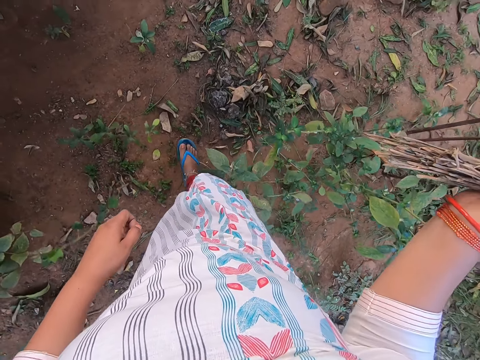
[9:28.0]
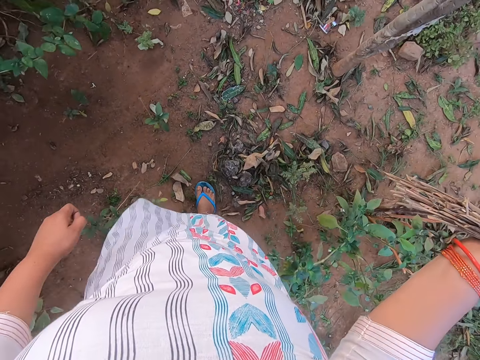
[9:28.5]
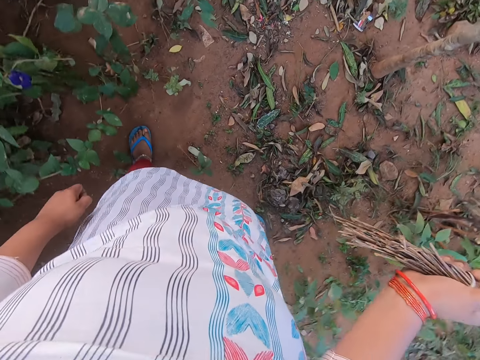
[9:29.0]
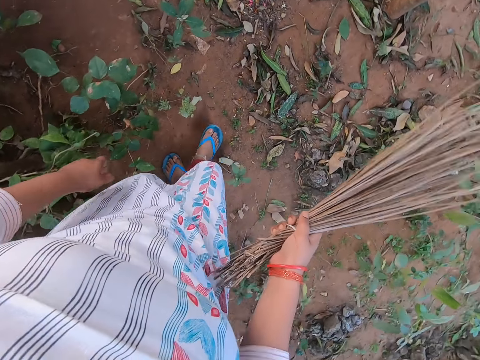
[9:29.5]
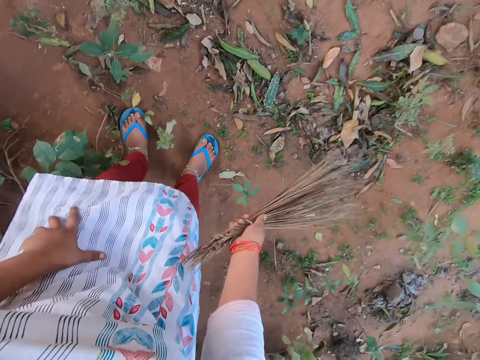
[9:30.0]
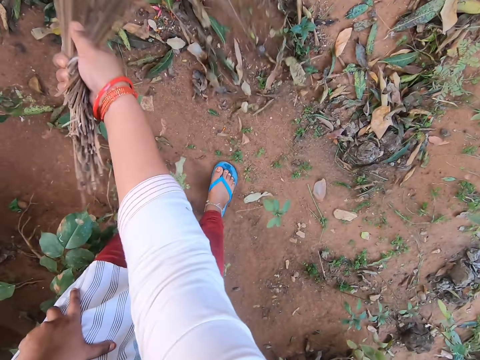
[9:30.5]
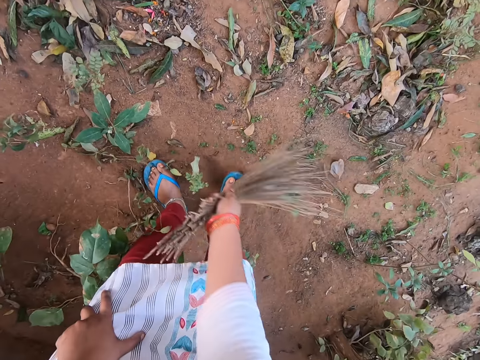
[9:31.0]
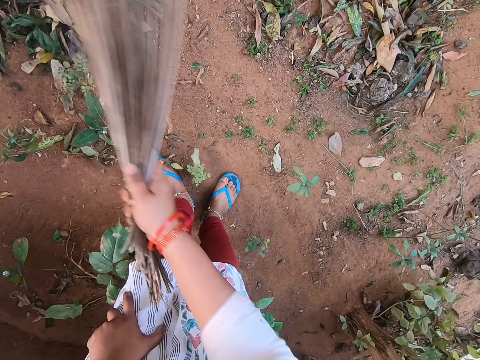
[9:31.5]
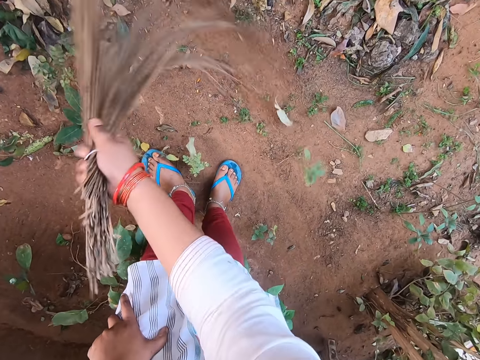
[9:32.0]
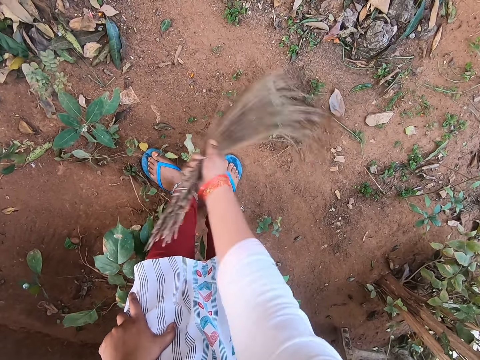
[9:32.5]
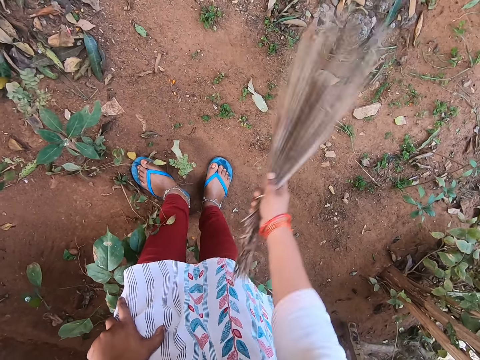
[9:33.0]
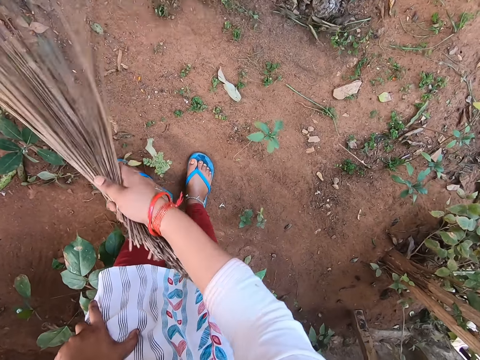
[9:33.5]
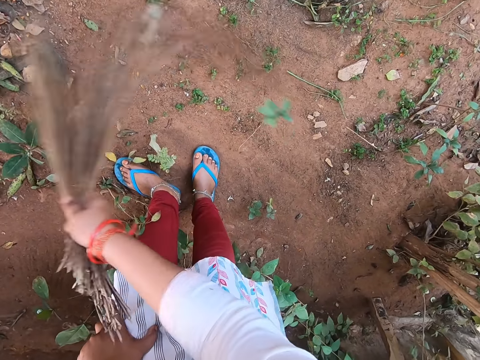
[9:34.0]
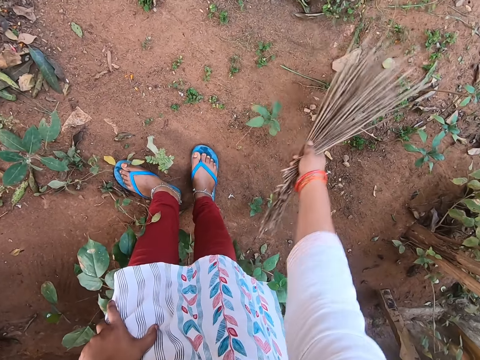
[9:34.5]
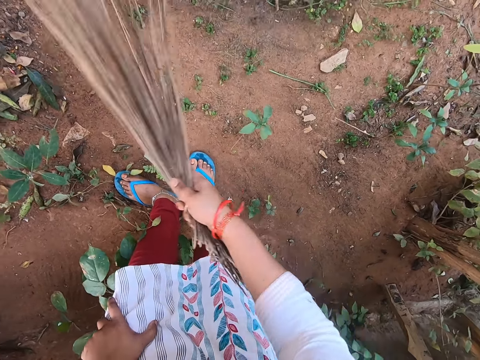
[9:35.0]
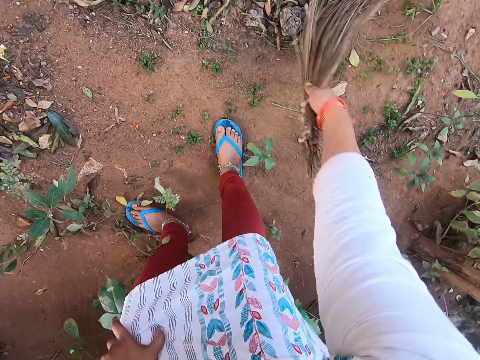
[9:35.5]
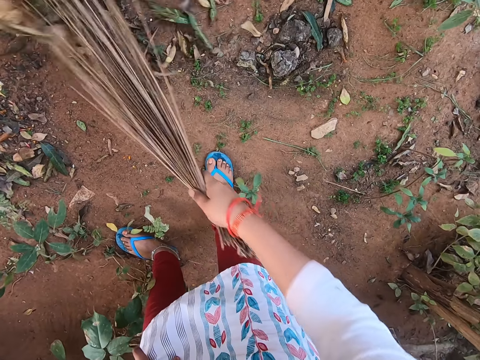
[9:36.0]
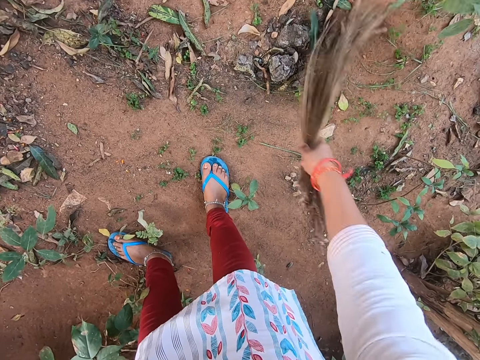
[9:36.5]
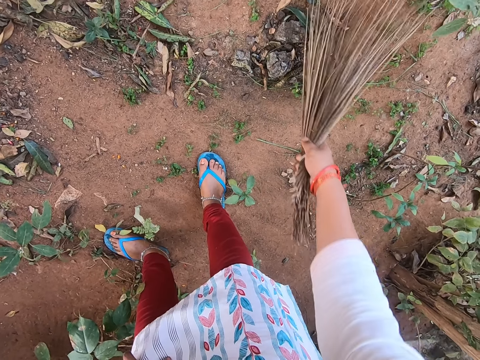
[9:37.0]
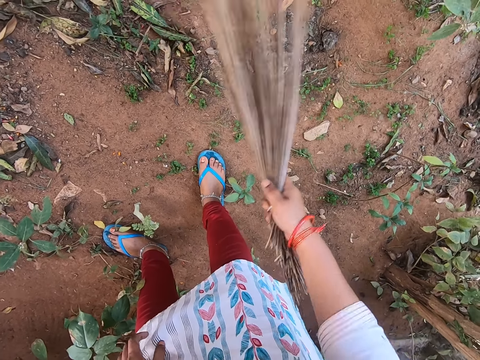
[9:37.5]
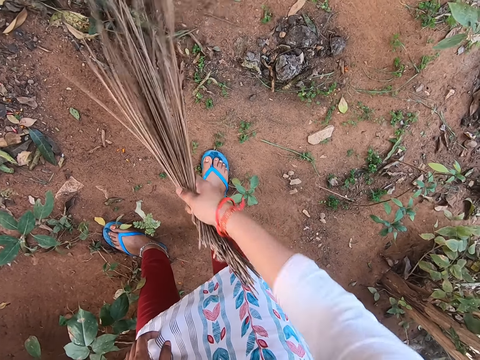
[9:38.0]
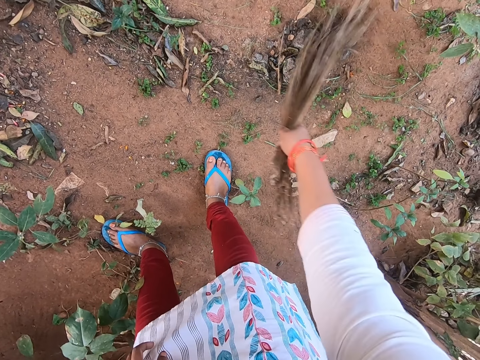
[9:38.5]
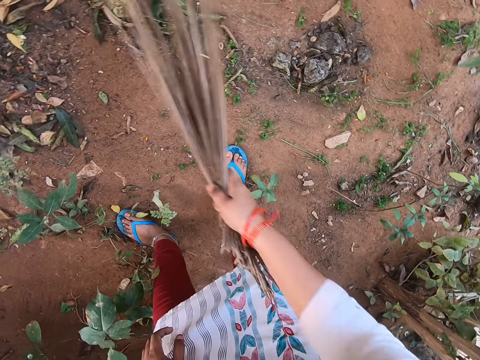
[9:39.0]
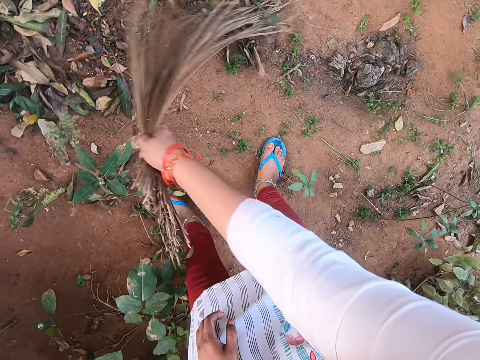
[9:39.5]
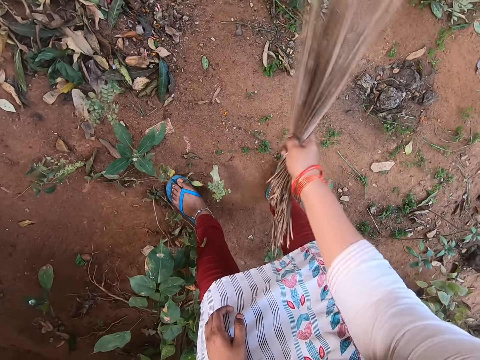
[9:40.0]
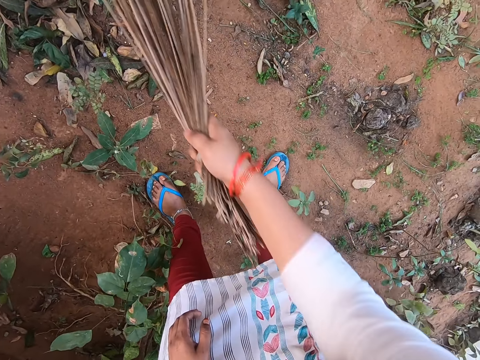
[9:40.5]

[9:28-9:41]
The camera wearer moves around. She places her left hand on her left leg. She sweeps the ground with the broom in her right hand.

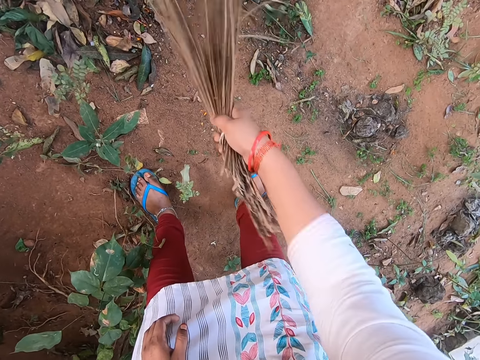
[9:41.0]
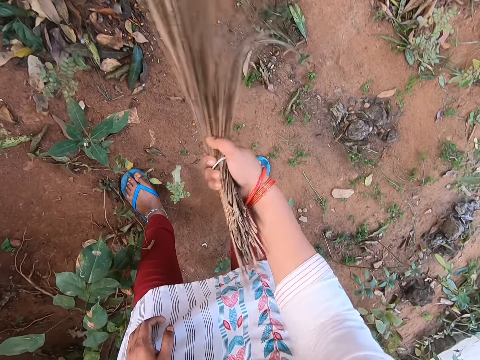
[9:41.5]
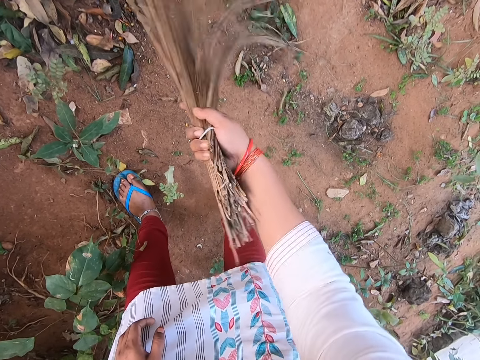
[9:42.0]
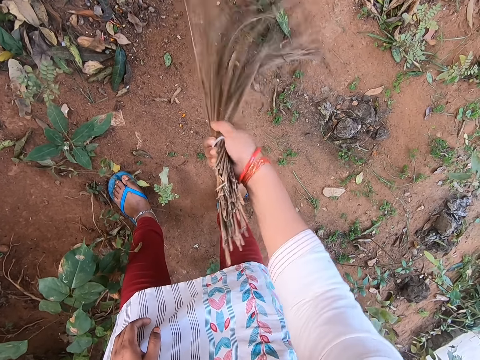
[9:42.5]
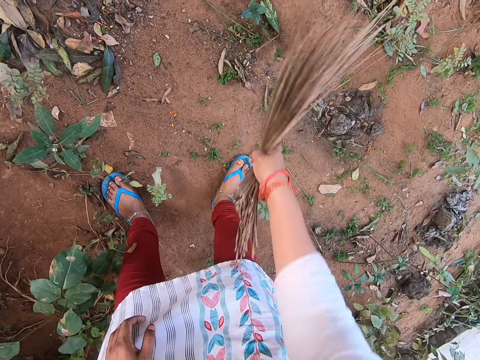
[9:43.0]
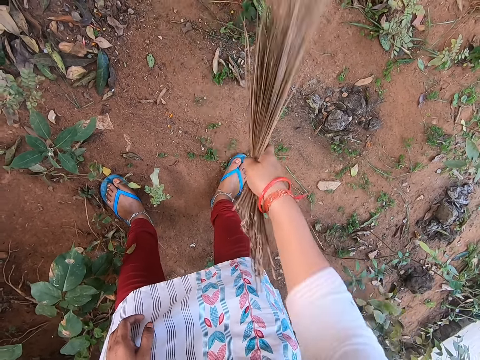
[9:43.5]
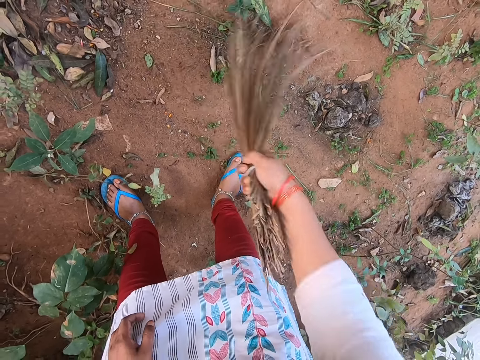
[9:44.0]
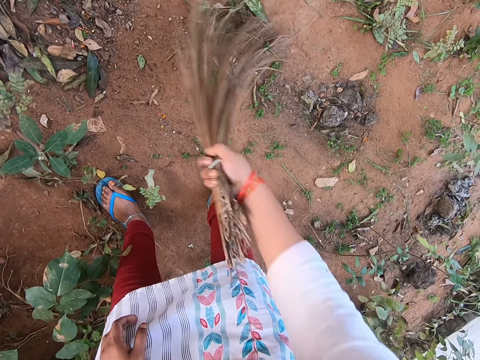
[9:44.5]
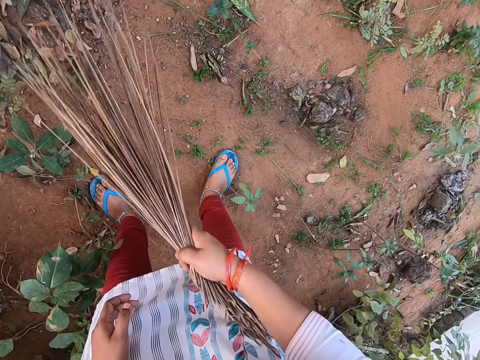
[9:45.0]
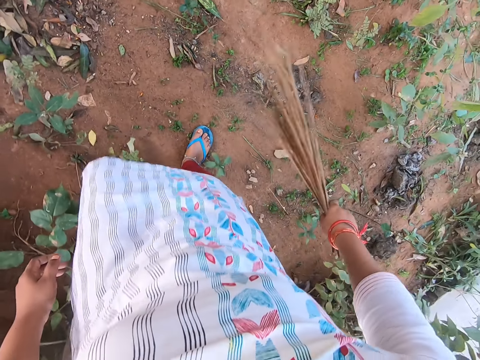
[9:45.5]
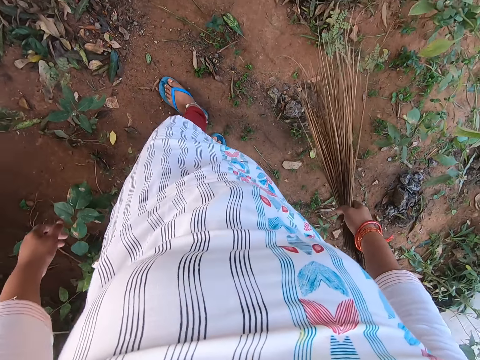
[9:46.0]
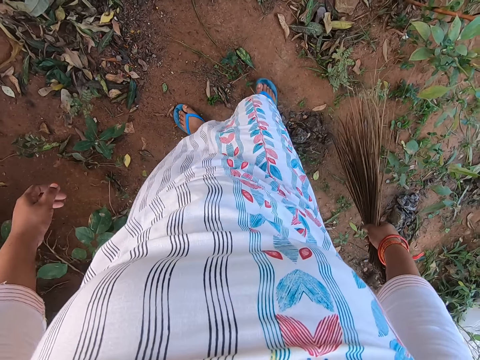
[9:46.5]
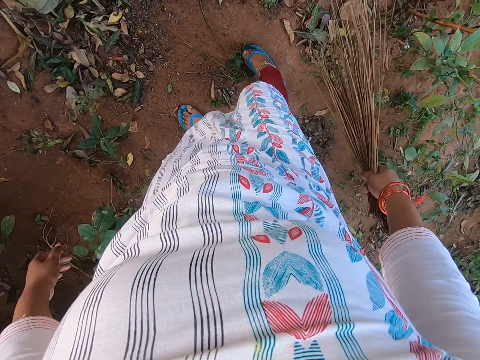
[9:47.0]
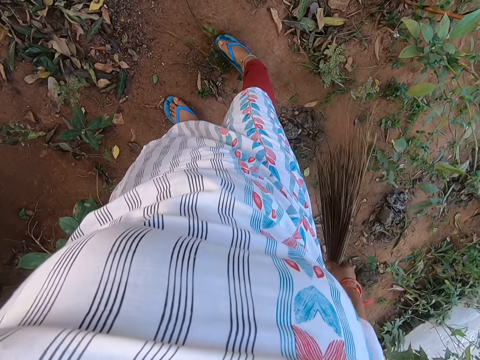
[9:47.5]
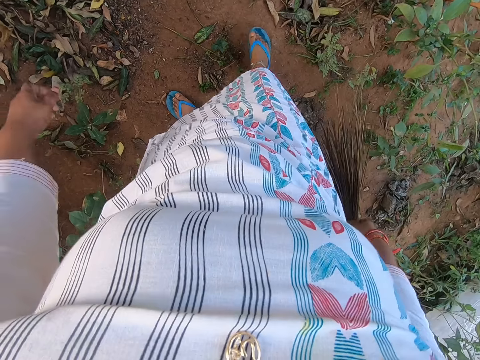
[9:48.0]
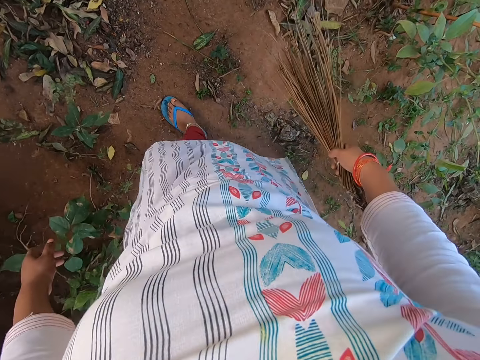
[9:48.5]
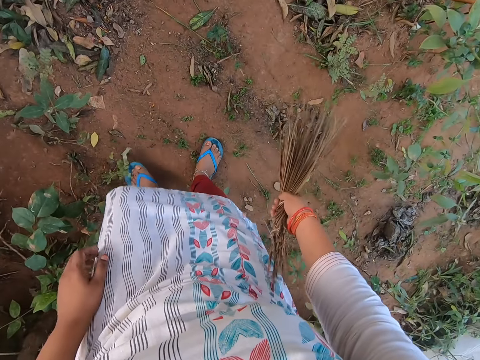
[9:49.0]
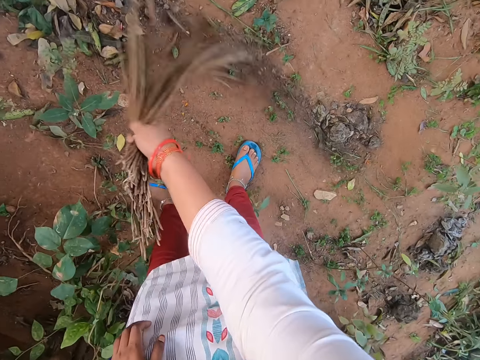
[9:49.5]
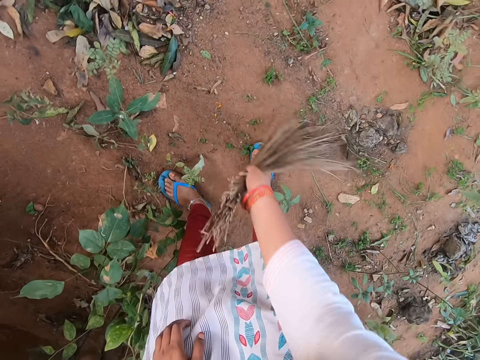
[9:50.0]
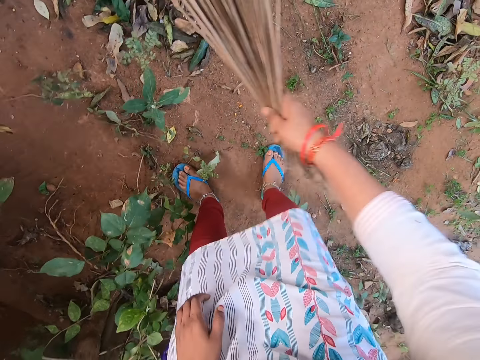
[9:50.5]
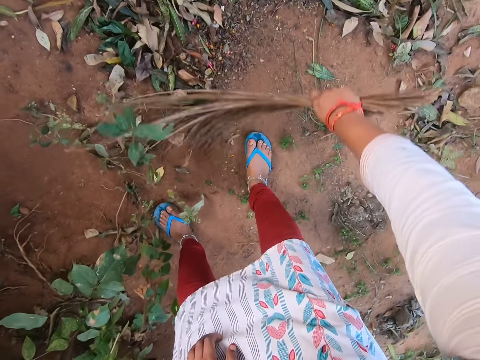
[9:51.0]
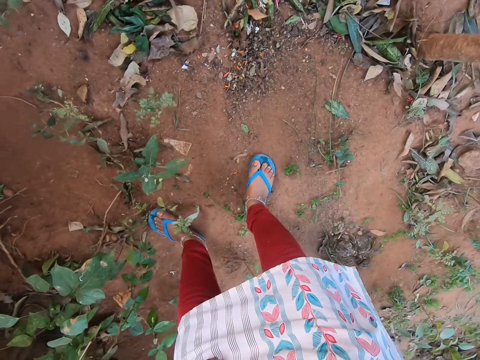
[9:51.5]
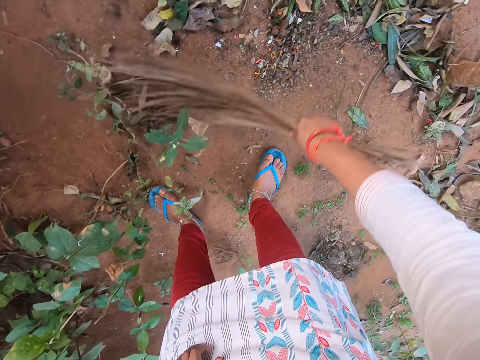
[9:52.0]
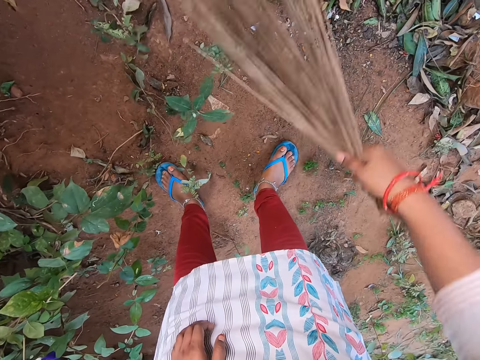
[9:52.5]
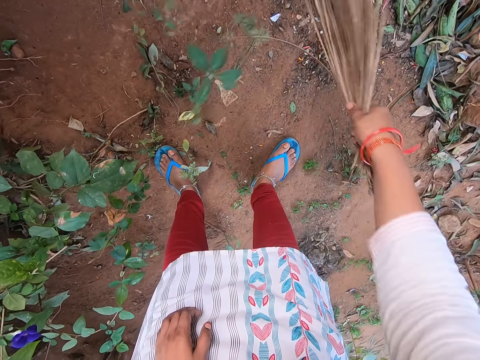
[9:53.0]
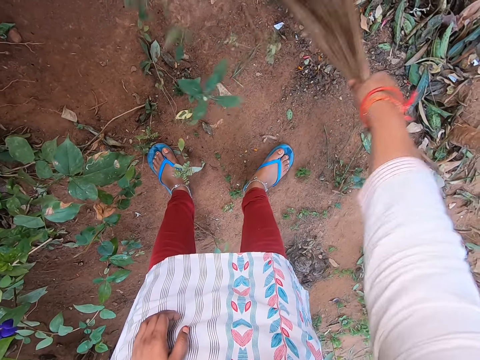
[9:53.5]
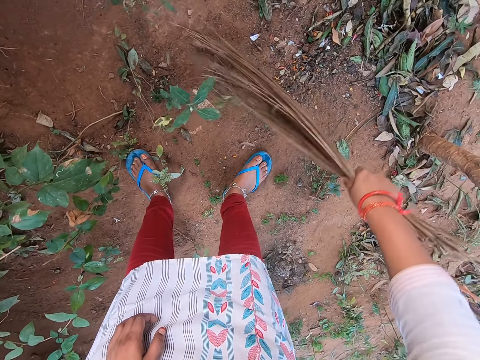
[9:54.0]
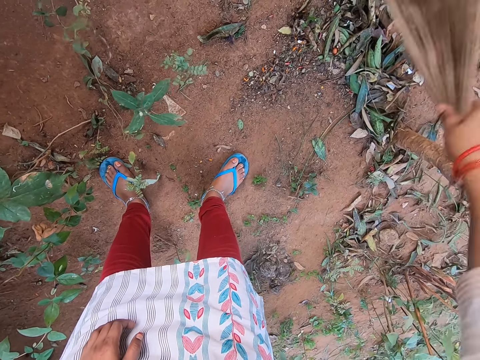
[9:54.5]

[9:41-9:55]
The camera wearer stands upright. She removes a leaf in the soil using a leg. She sweeps the ground with the broom in her right hand. She places her left hand on her left leg.
